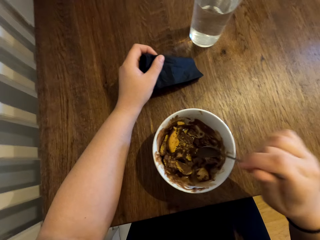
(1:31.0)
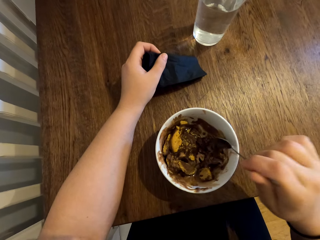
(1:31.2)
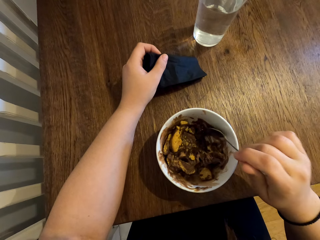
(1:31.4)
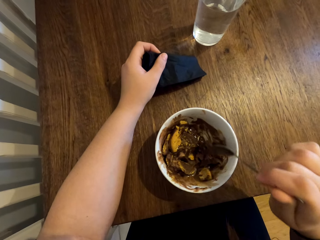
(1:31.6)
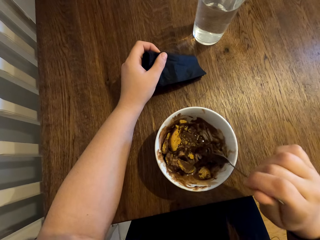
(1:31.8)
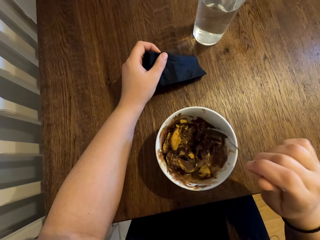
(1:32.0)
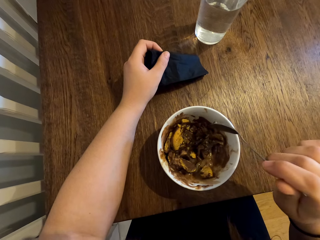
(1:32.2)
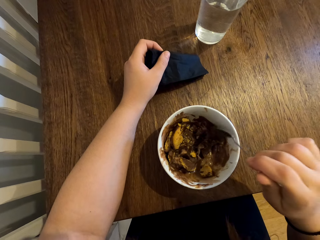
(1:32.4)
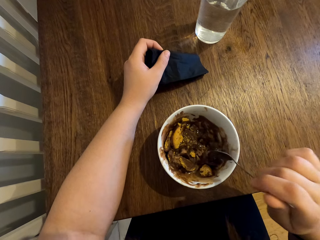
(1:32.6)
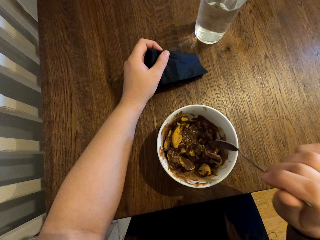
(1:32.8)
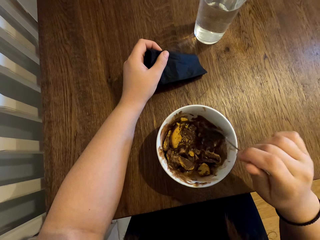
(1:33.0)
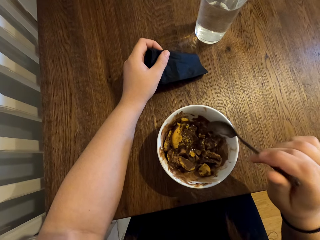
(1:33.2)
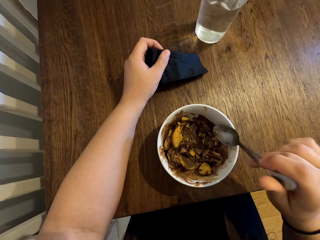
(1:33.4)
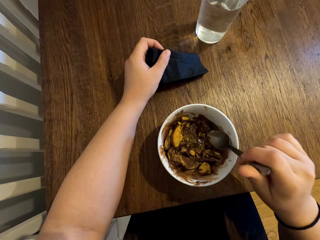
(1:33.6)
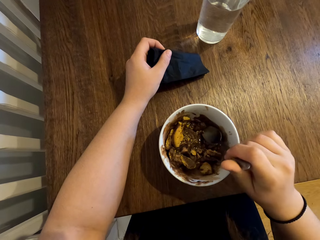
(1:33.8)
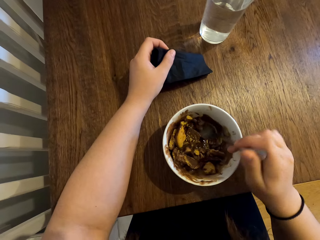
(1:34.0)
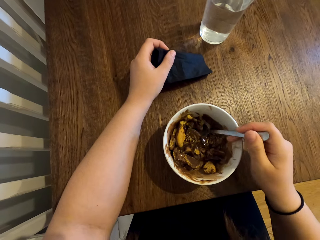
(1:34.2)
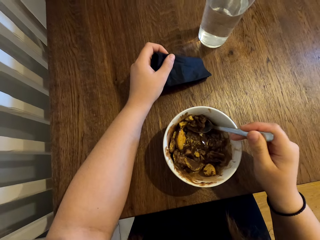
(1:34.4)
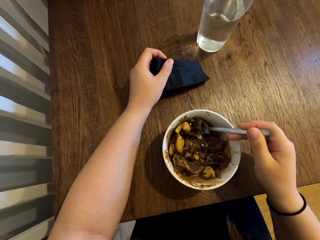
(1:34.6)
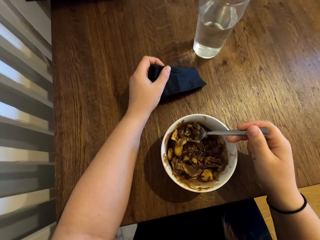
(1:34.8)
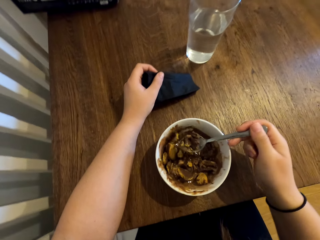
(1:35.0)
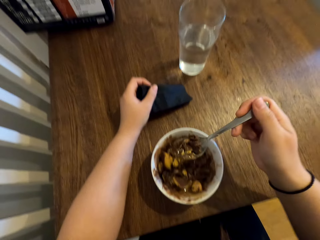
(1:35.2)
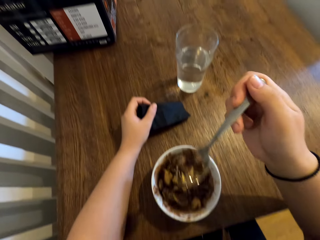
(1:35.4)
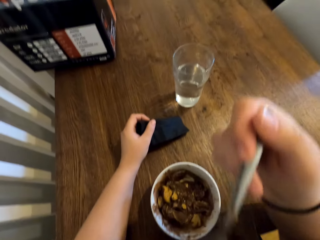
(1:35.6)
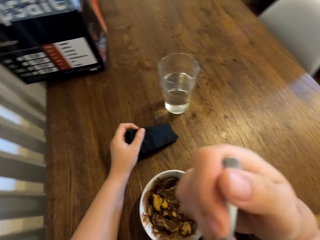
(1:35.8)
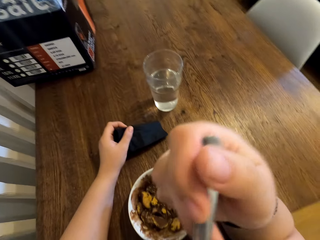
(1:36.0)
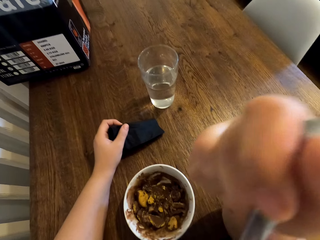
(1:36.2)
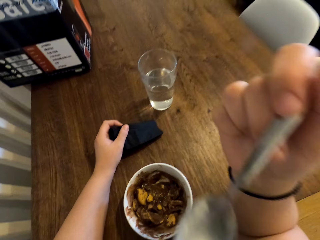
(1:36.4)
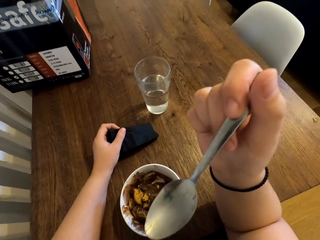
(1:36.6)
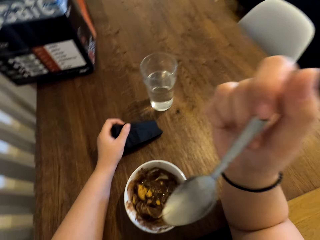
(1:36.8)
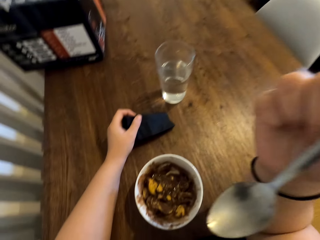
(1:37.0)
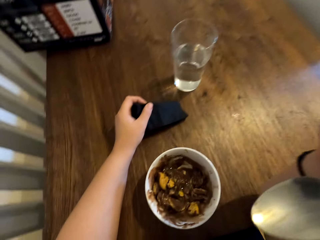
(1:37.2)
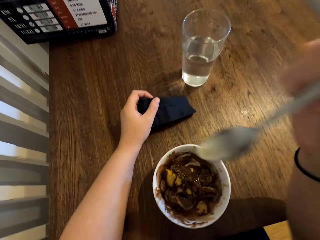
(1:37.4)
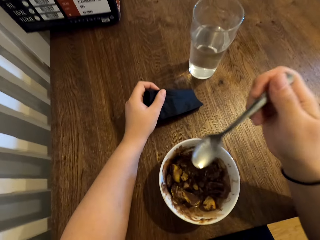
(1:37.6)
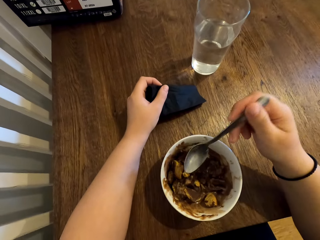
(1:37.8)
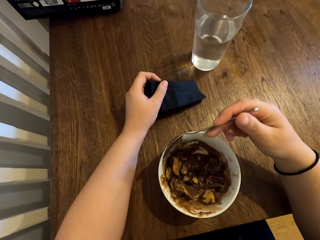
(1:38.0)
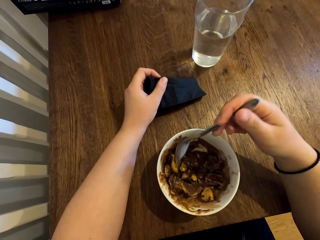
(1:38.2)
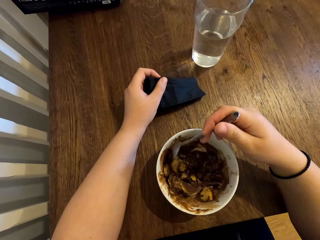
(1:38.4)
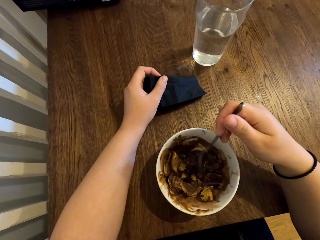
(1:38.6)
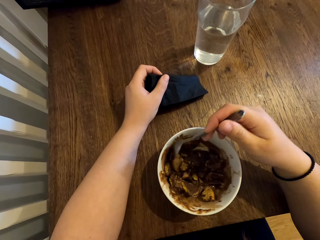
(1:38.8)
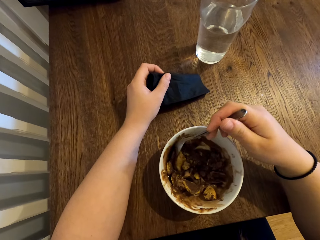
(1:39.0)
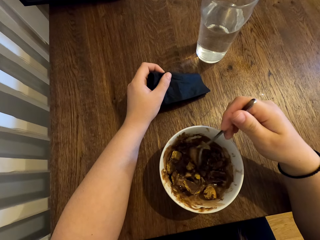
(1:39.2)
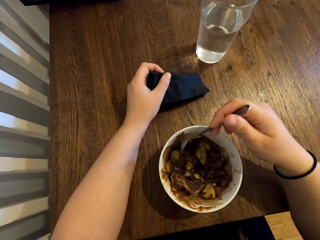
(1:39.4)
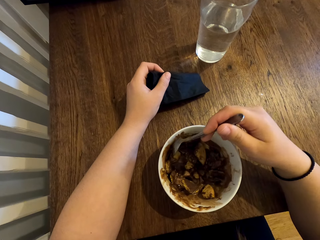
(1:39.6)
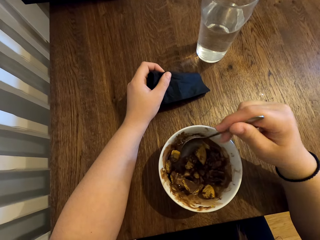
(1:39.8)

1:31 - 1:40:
The camera wearer scoops the ice-cream with the biscuits in the bowl with the spoon. They eat the ice-cream with the biscuits. They move the spoon inside the bowl.

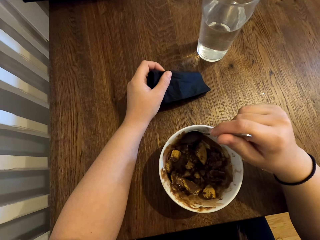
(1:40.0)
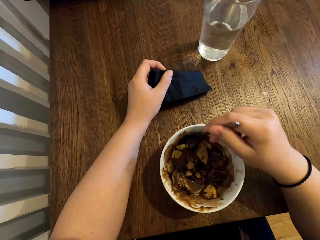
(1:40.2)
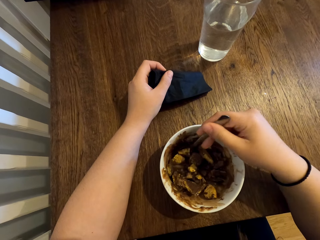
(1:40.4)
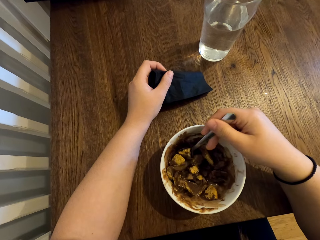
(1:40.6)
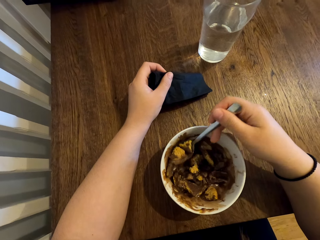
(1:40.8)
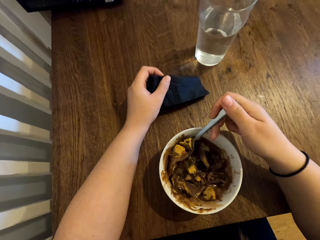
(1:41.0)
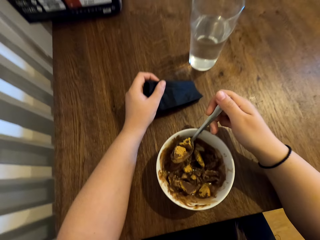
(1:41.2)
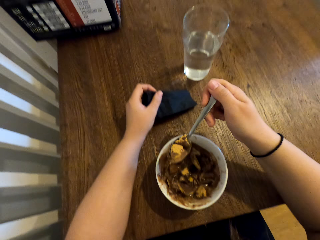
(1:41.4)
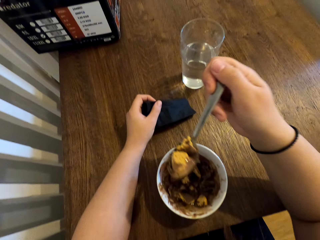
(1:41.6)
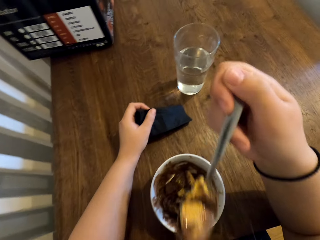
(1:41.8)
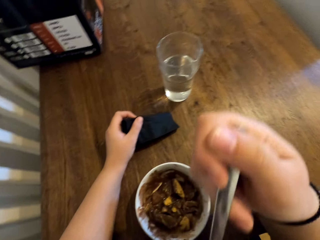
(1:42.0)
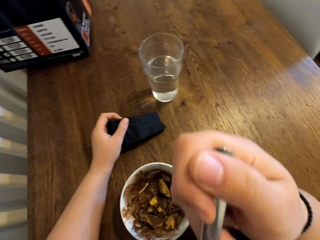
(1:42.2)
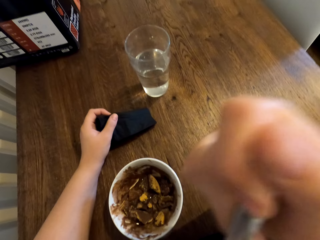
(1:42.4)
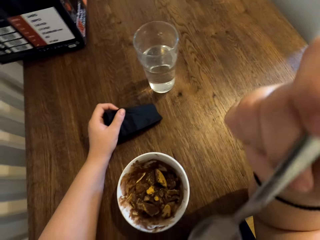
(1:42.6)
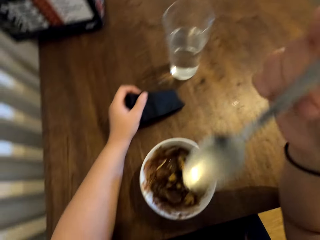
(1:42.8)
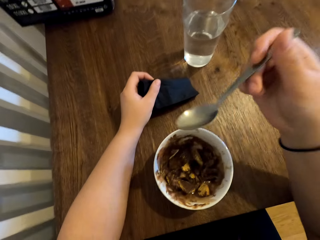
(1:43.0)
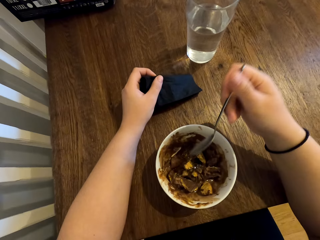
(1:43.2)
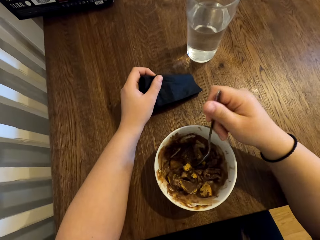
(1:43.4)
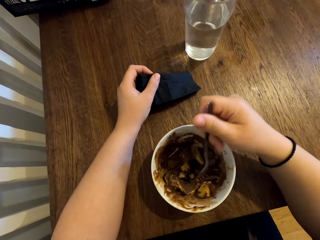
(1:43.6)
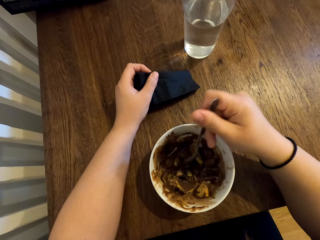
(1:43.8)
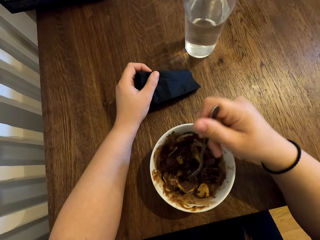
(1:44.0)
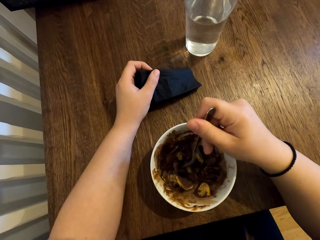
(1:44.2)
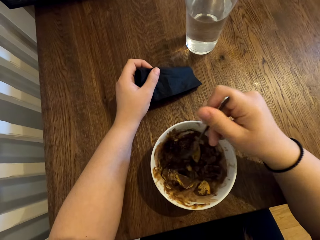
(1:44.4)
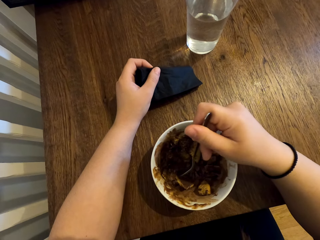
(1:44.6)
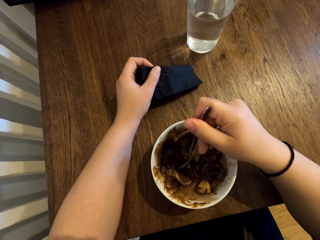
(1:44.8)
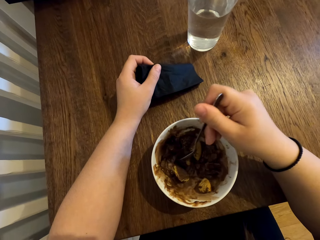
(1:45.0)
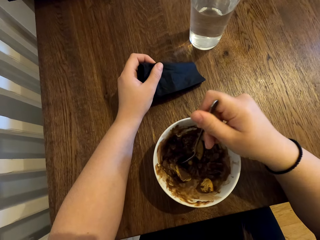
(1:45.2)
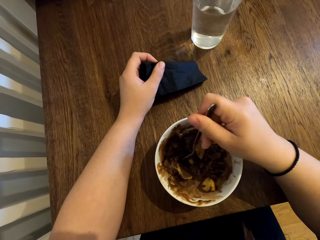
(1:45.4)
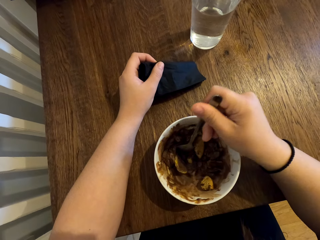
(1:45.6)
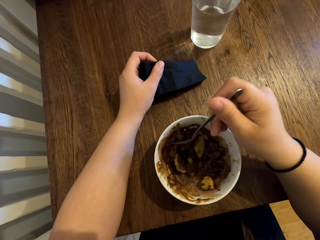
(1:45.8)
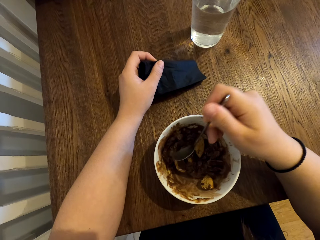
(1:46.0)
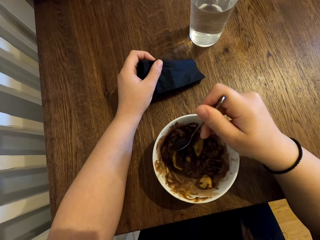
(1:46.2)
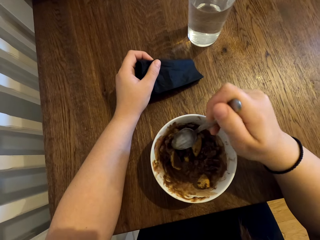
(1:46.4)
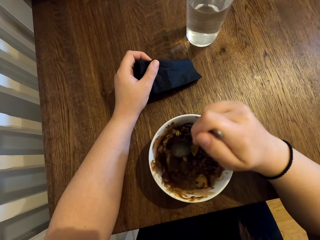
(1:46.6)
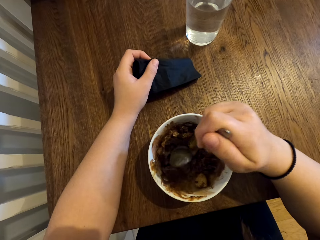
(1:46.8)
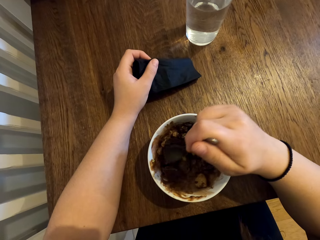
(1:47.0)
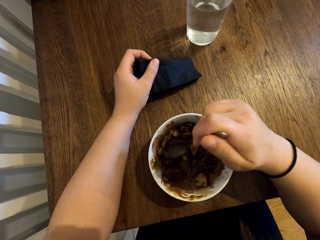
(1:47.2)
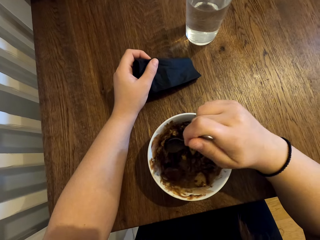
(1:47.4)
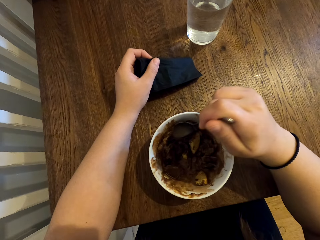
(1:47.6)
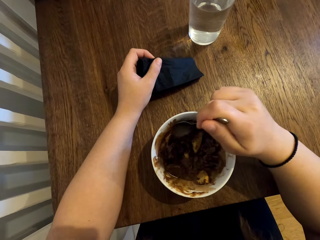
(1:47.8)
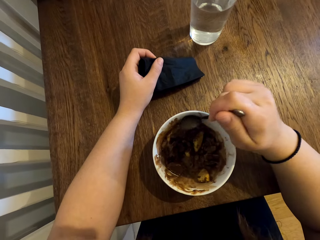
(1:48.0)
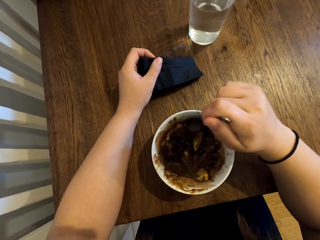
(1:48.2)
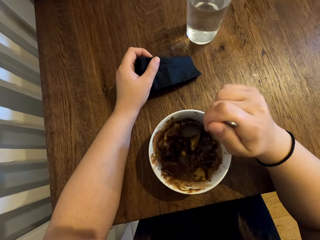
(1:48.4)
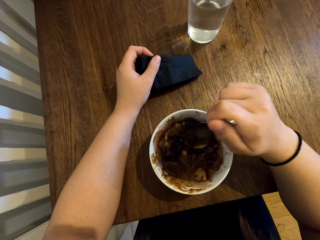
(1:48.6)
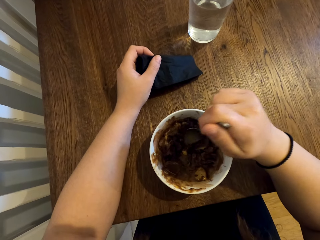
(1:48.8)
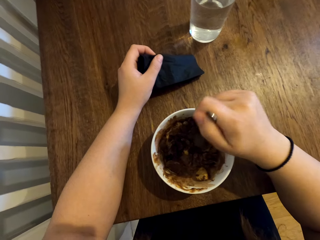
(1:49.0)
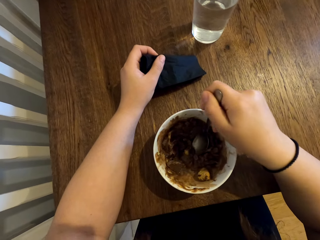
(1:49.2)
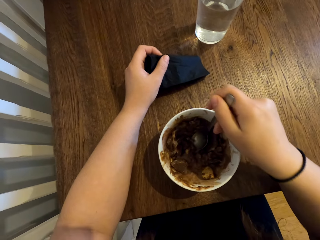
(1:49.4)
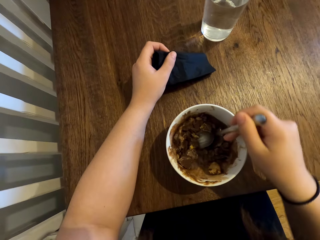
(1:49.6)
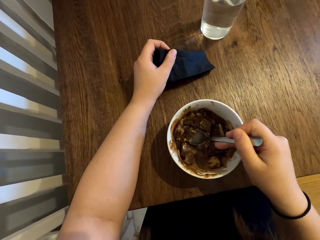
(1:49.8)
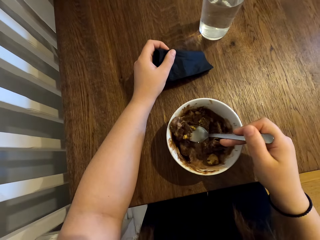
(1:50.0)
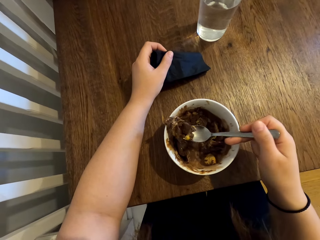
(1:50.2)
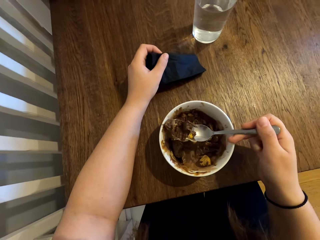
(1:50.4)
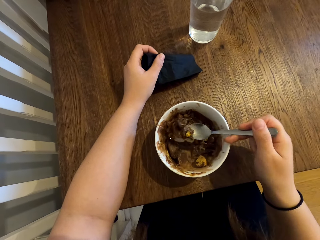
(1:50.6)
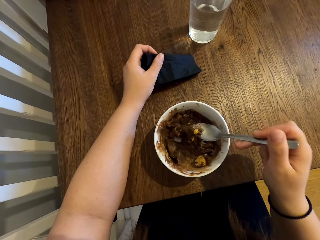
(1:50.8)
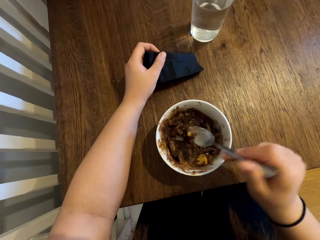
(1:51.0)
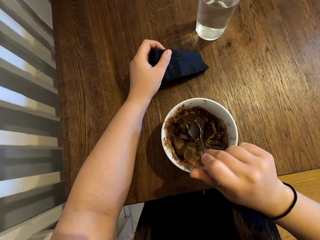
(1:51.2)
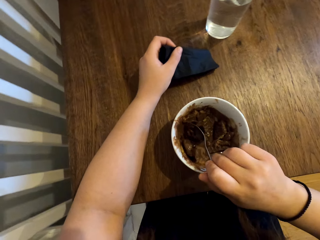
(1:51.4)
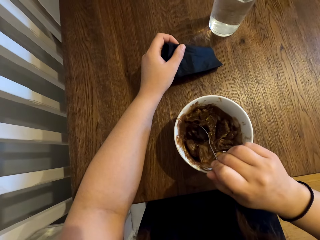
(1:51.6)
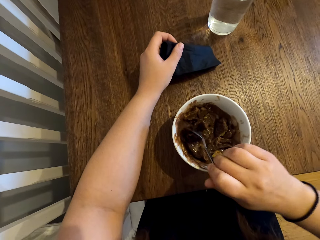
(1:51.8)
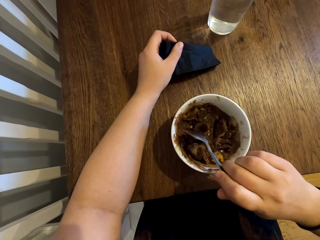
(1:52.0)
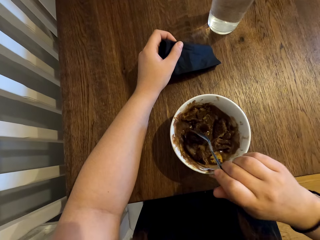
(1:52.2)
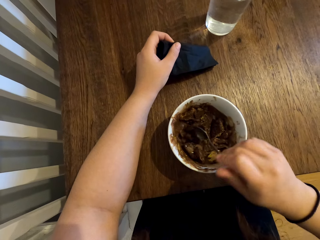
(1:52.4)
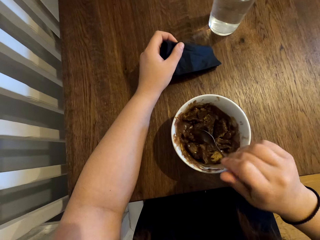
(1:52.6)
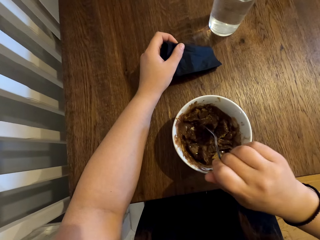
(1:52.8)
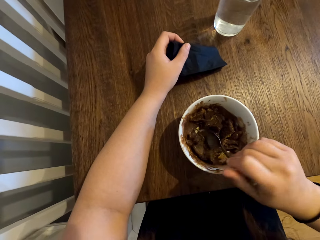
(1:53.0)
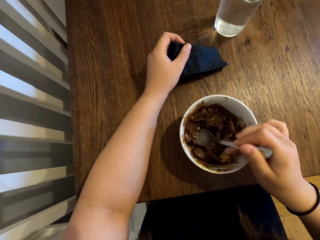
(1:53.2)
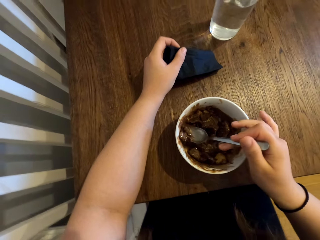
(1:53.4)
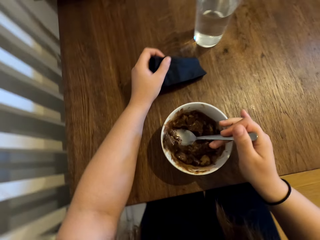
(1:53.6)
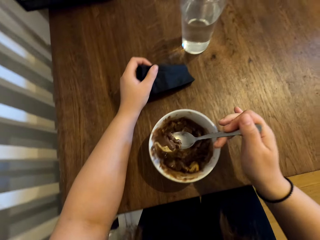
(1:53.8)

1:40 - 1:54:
The camera wearer scoops the ice-cream with the biscuits in the bowl with the spoon. They eat the ice-cream with the biscuits. They move the spoon inside the bowl. They scoop the ice-cream with the biscuits in the bowl with the spoon.
